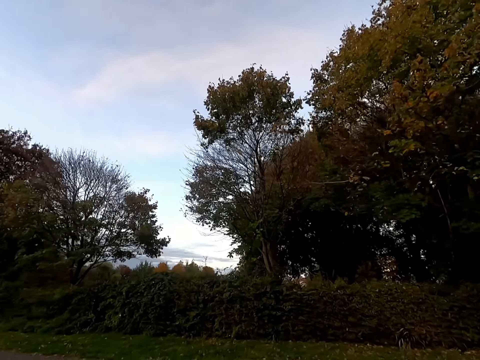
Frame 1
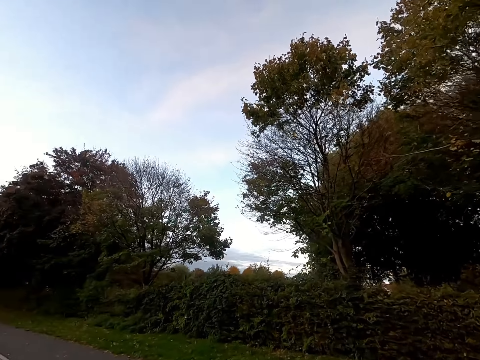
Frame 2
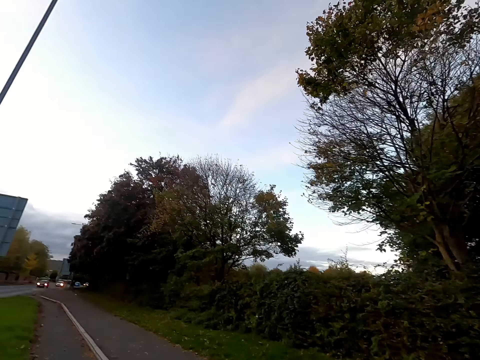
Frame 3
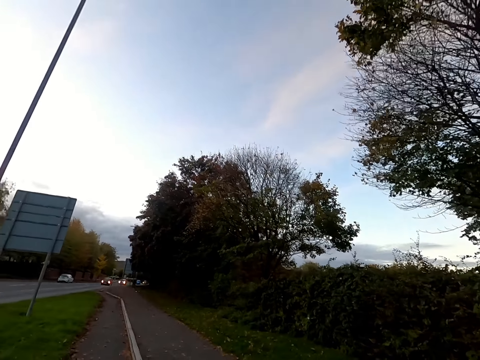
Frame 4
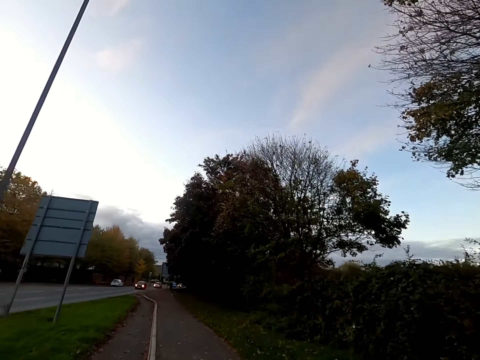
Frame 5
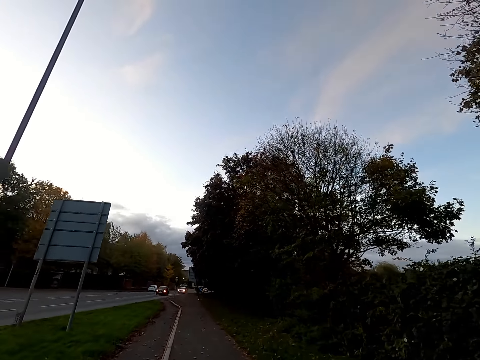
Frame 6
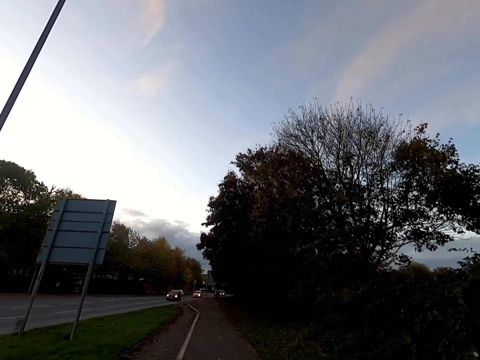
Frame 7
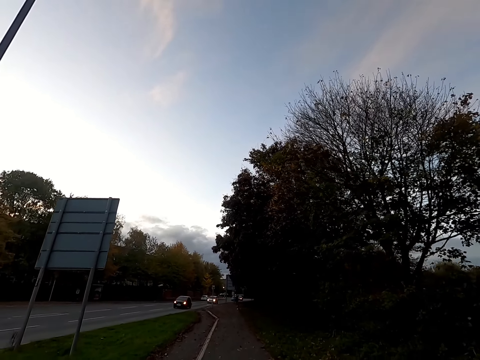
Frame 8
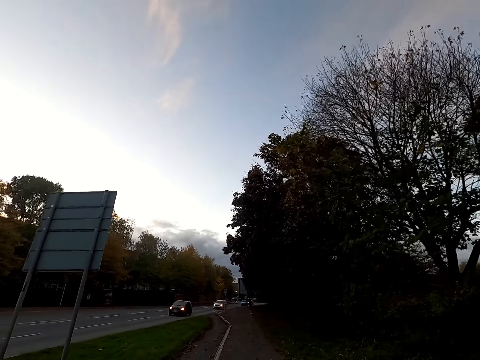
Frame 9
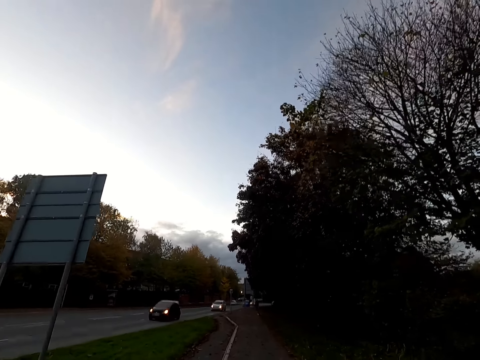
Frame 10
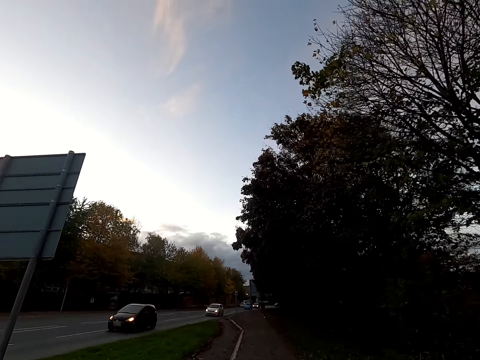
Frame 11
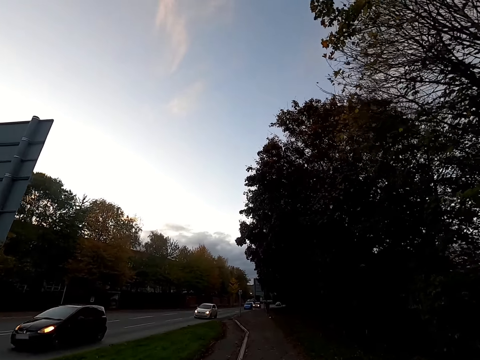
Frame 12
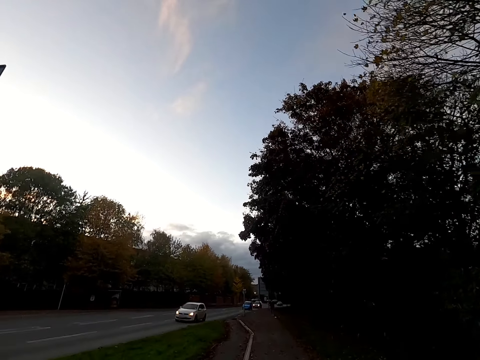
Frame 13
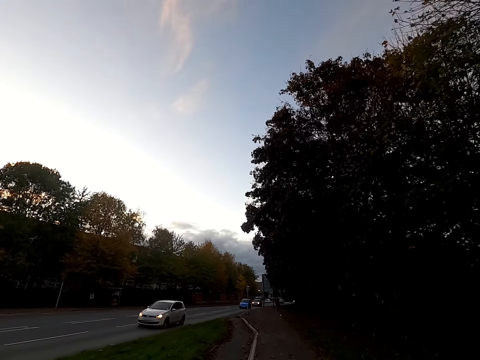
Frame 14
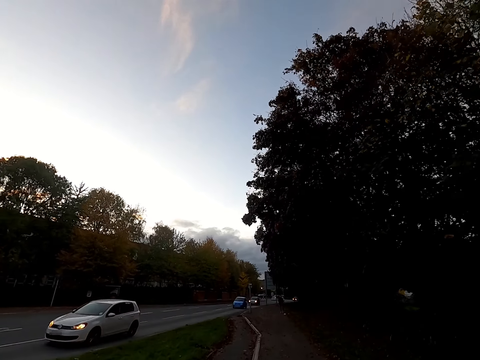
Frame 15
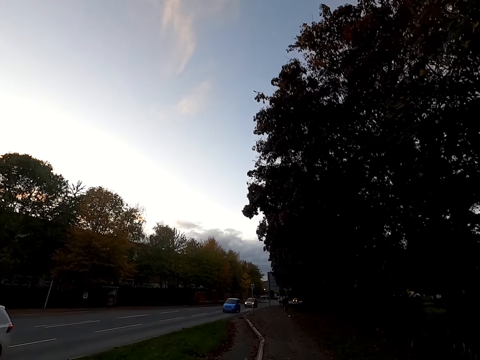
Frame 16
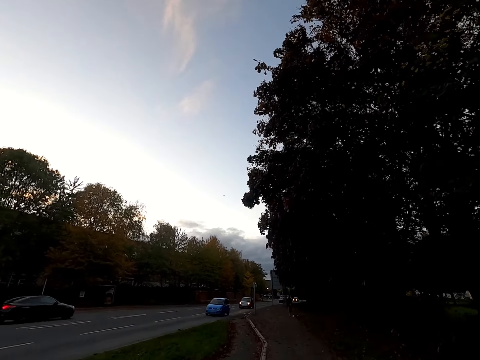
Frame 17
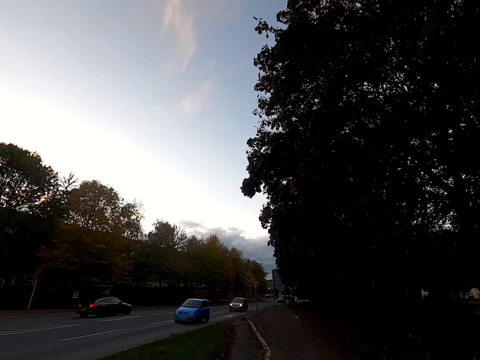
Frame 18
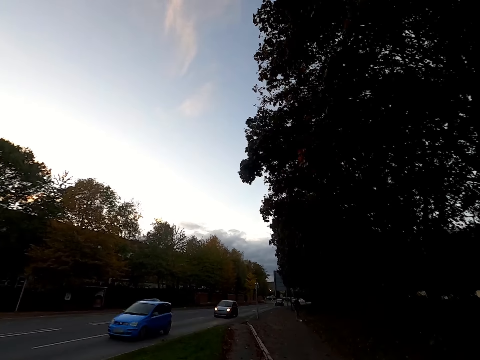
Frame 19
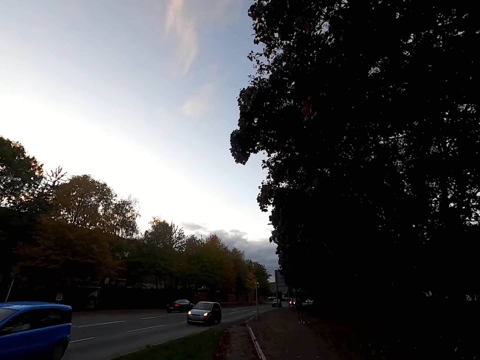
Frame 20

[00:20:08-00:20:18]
The camera wearer jogs on a pavement beside the road. Some cars drive past the camera wearer.

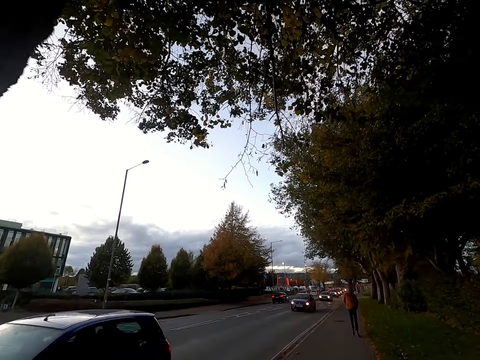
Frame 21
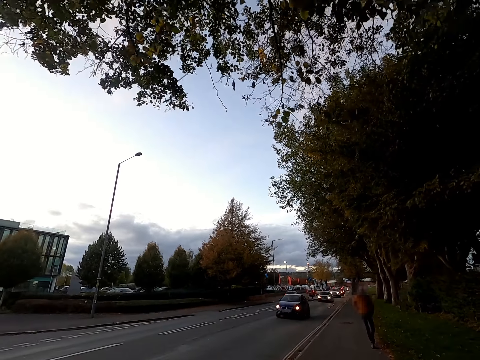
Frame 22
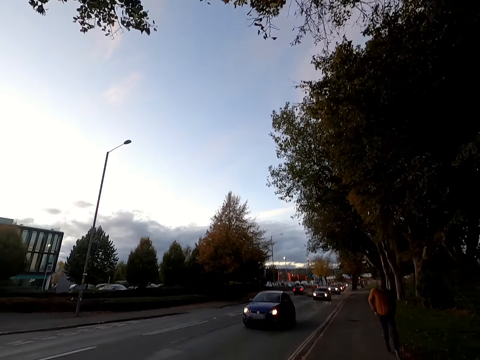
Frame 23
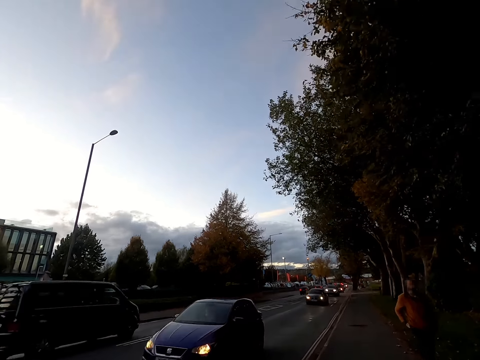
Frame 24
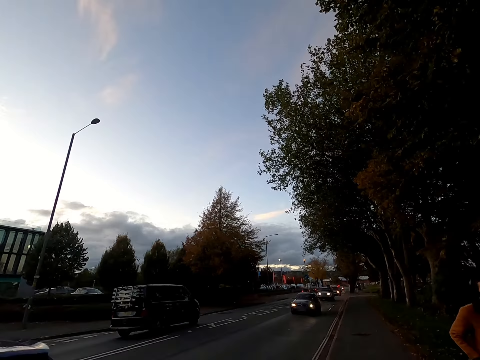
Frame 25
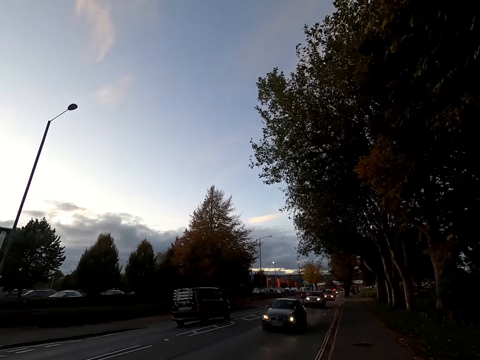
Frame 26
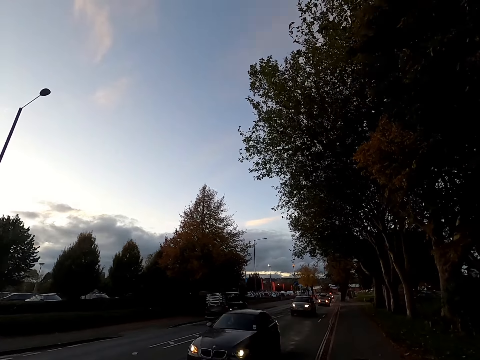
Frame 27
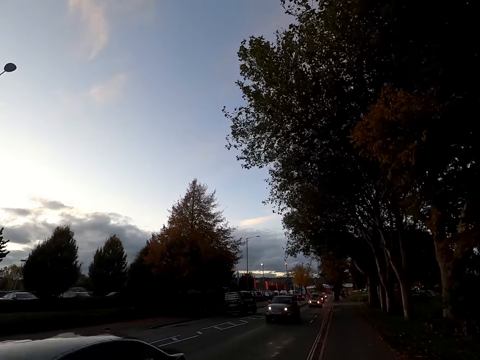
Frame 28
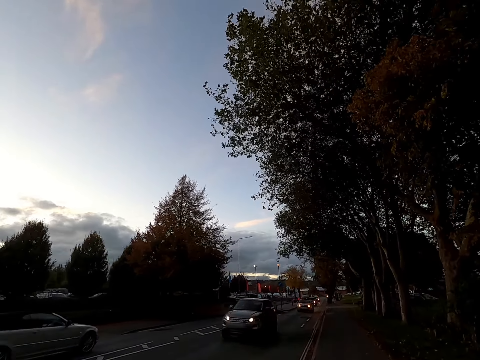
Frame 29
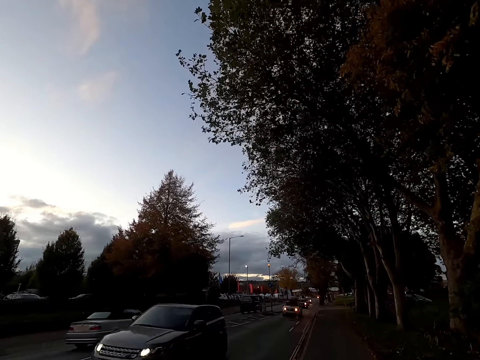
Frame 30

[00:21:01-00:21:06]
A man walks past the camera wearer.

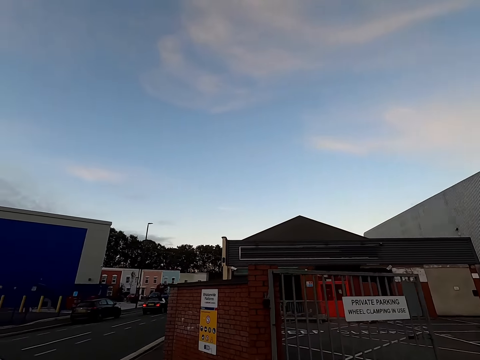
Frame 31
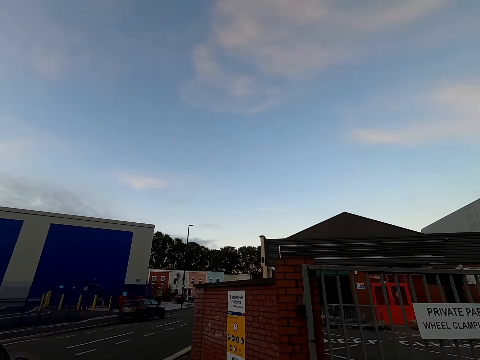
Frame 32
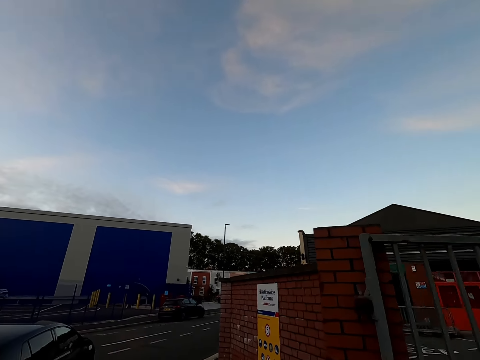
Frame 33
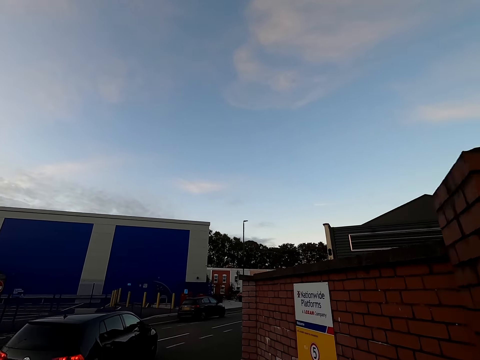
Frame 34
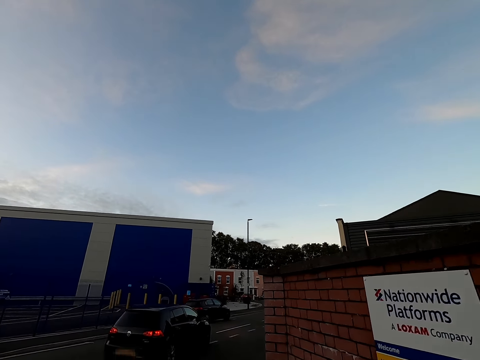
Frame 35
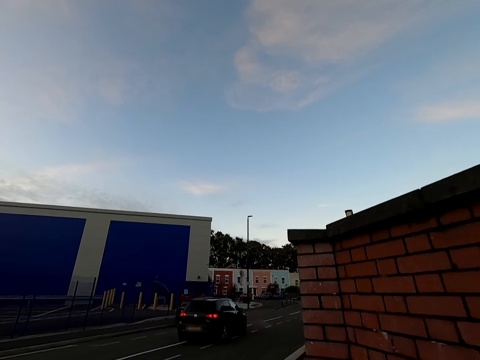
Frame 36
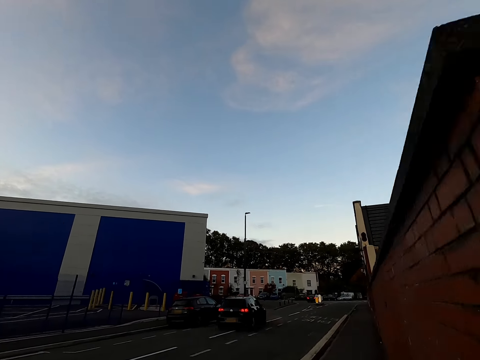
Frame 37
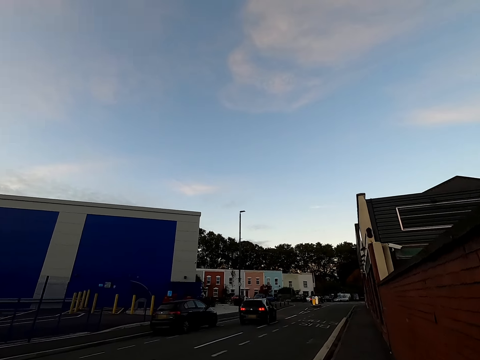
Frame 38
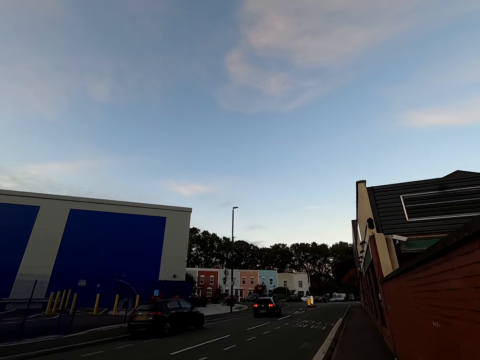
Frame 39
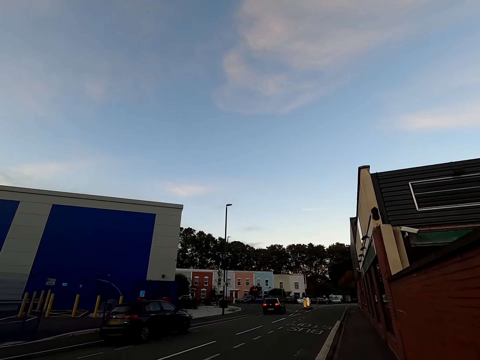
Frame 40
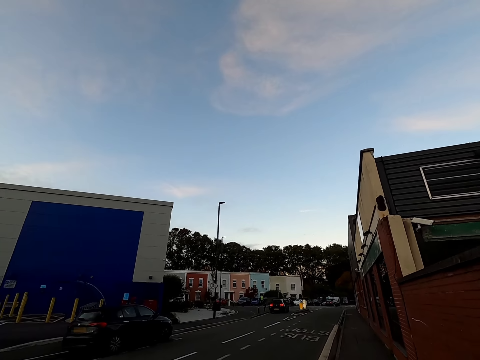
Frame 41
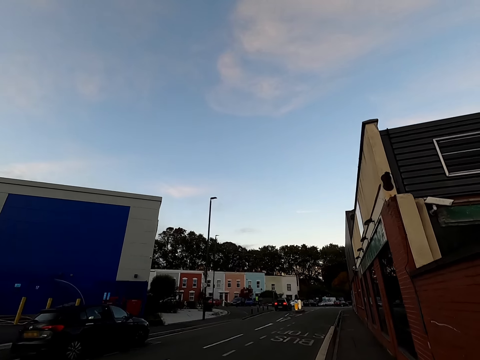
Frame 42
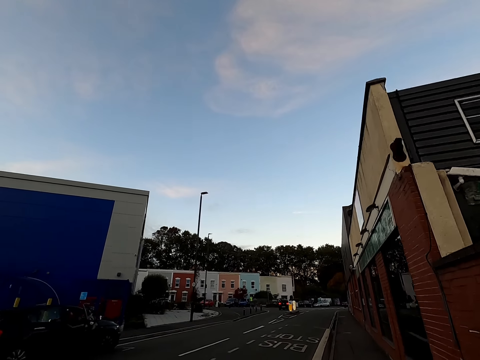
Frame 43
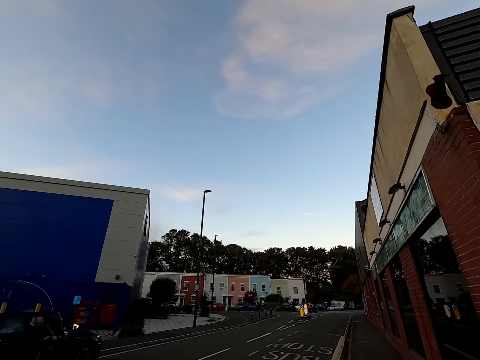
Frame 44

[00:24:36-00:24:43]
A black car drives past the camera wearer.

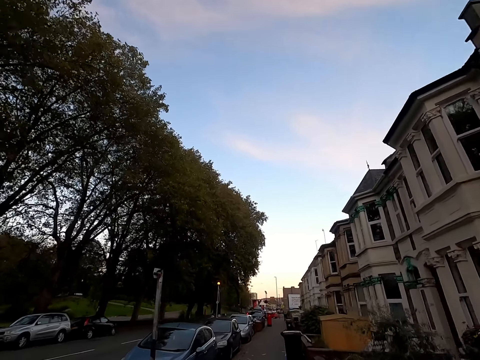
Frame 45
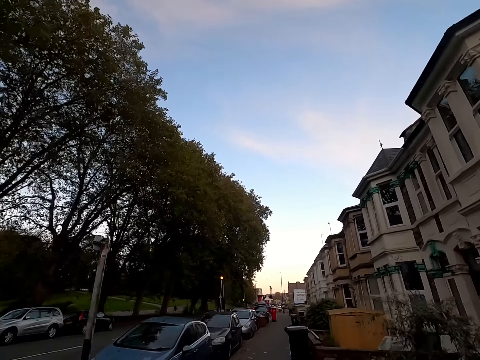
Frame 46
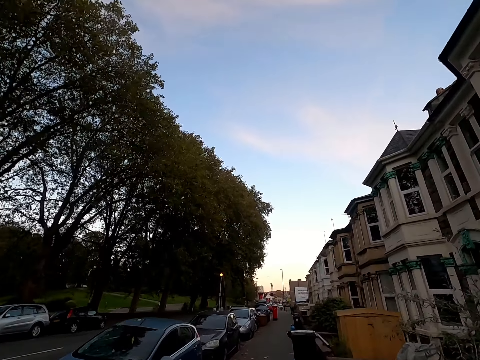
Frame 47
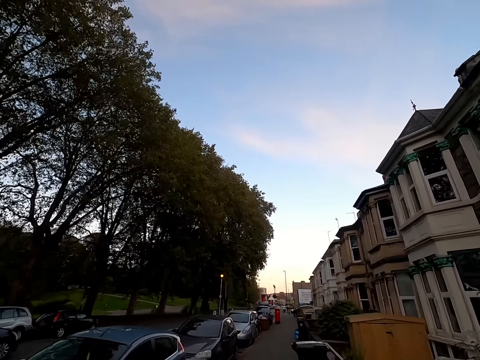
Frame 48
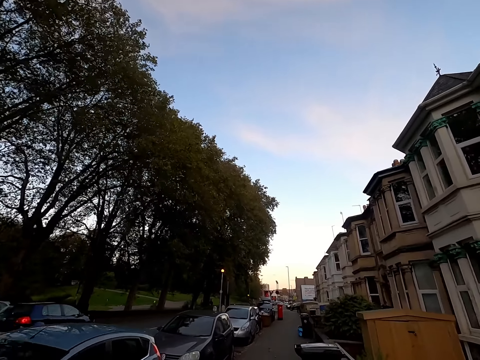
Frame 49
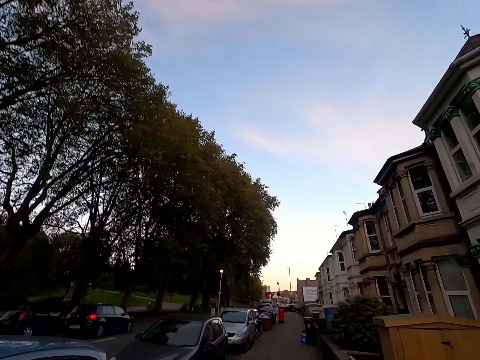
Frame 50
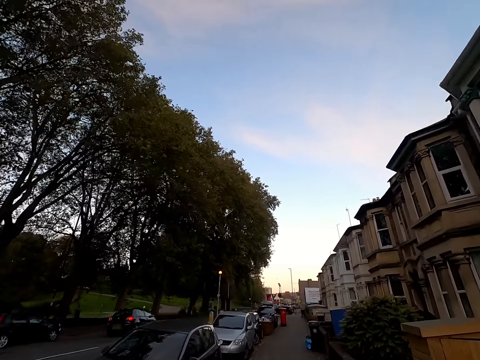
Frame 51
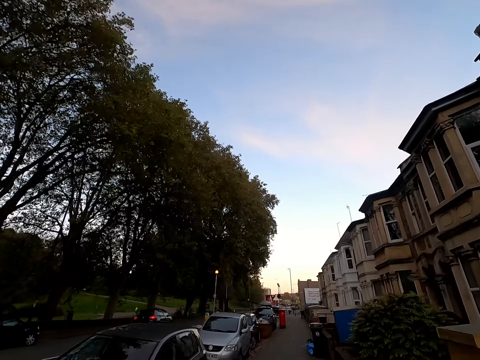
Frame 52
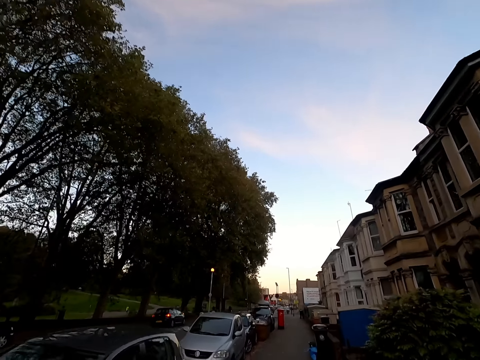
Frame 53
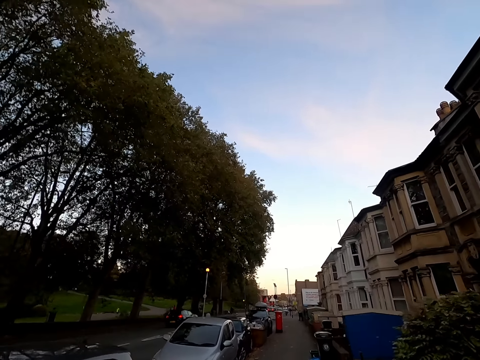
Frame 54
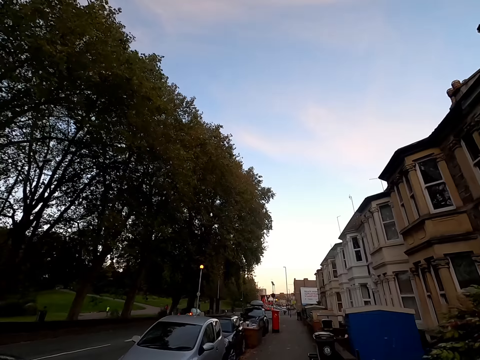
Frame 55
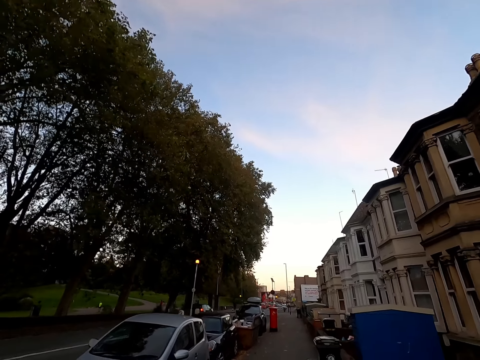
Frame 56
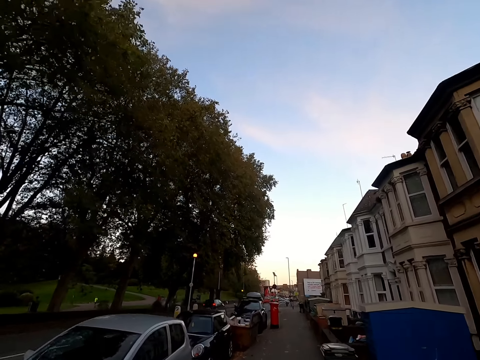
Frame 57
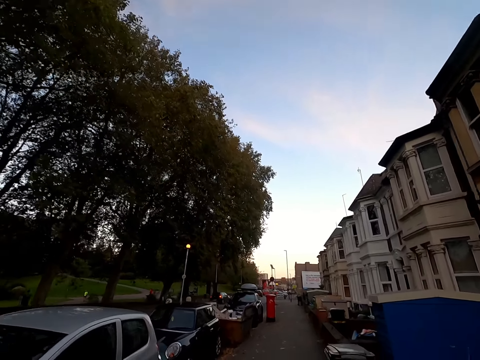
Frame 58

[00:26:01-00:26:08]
A black car drives past the camera wearer.
